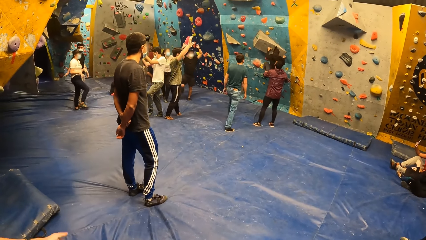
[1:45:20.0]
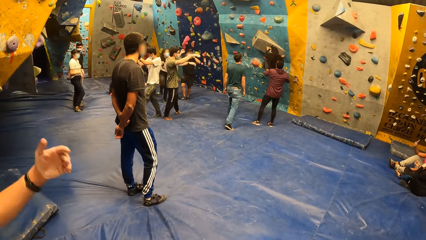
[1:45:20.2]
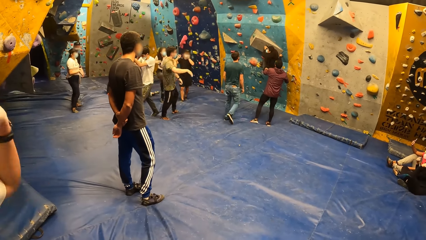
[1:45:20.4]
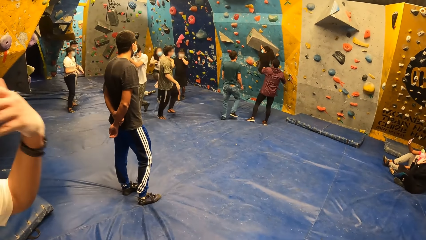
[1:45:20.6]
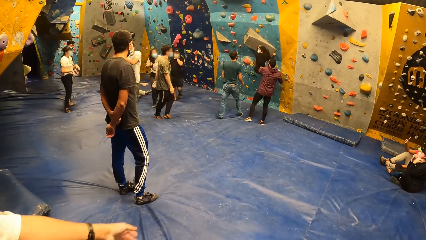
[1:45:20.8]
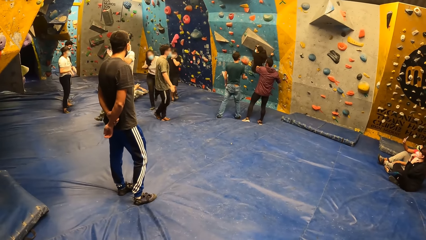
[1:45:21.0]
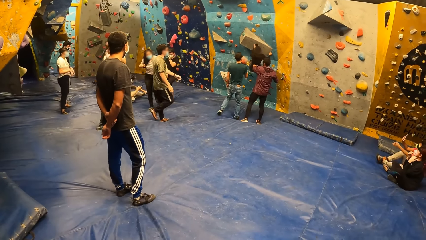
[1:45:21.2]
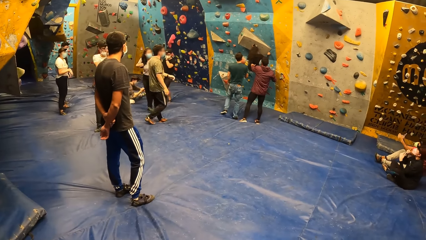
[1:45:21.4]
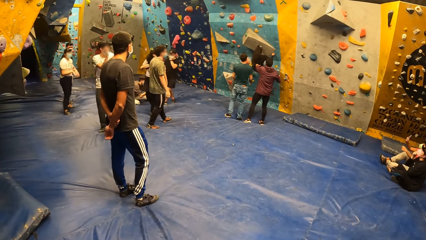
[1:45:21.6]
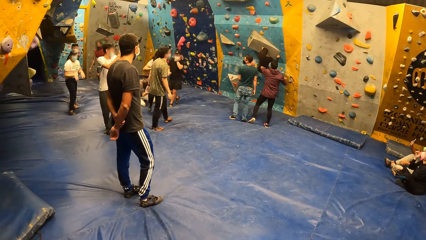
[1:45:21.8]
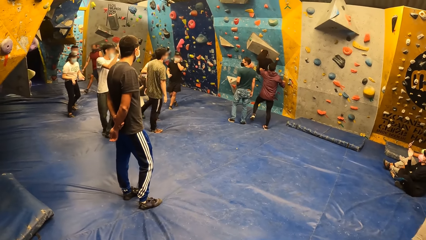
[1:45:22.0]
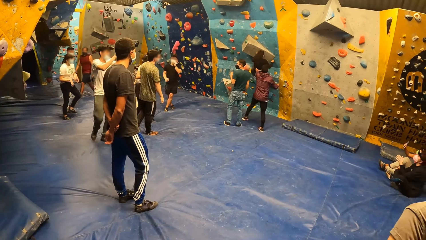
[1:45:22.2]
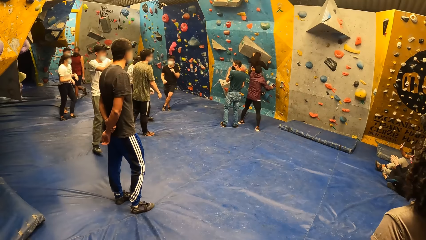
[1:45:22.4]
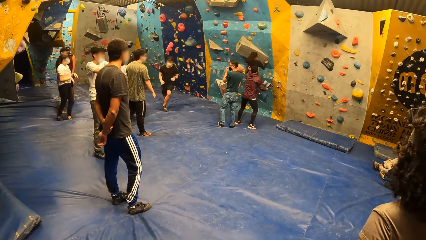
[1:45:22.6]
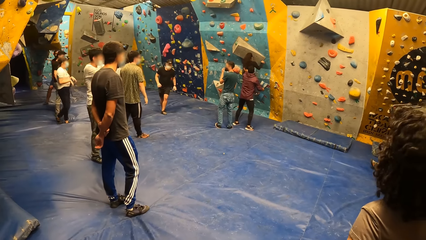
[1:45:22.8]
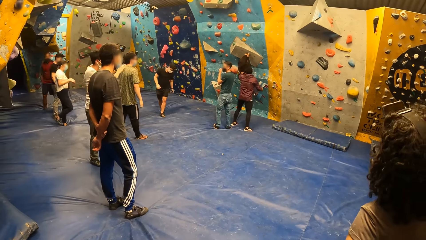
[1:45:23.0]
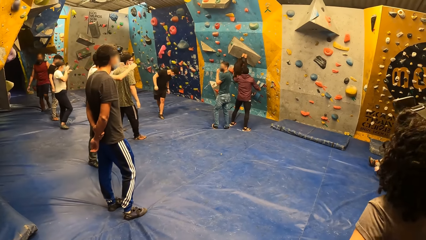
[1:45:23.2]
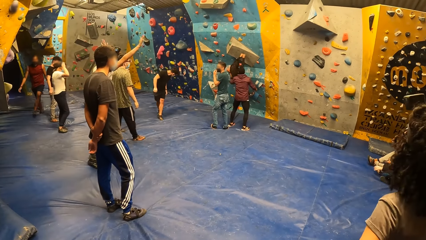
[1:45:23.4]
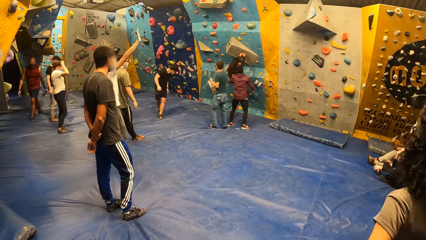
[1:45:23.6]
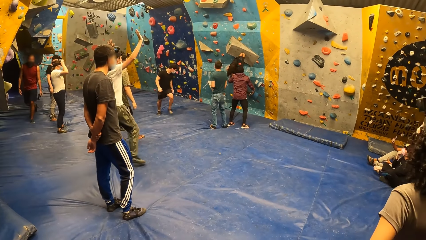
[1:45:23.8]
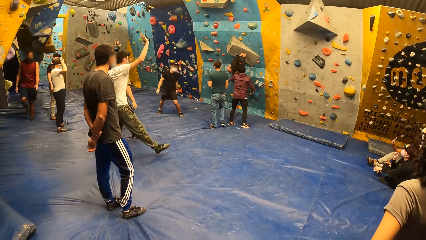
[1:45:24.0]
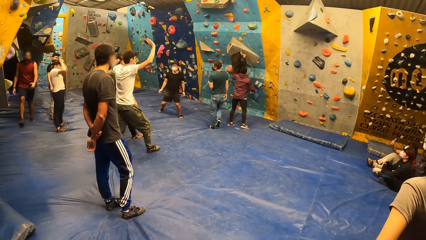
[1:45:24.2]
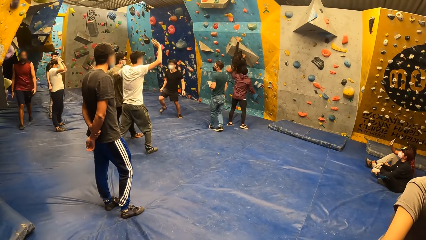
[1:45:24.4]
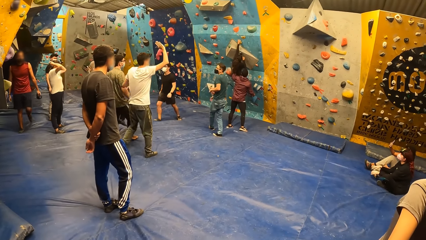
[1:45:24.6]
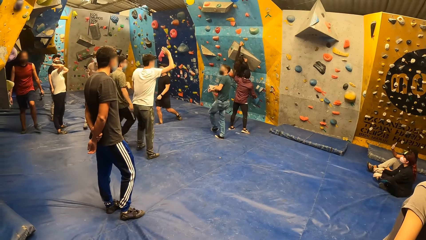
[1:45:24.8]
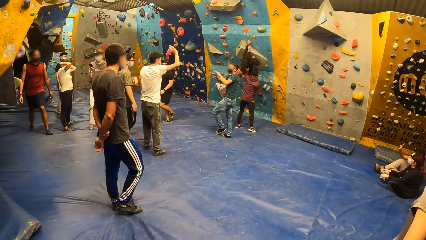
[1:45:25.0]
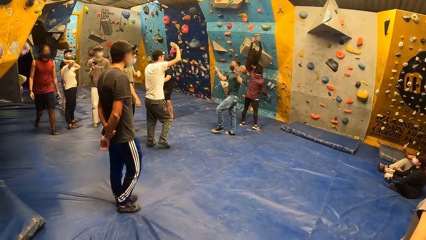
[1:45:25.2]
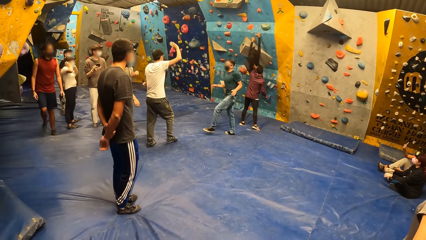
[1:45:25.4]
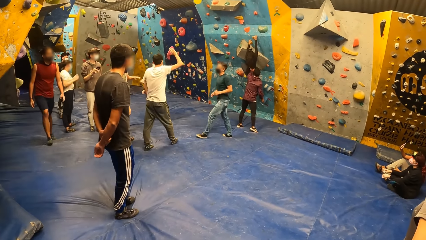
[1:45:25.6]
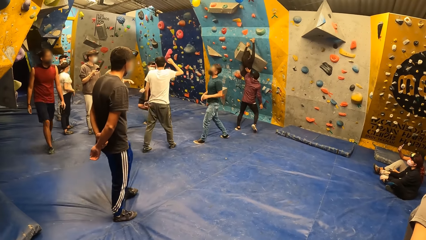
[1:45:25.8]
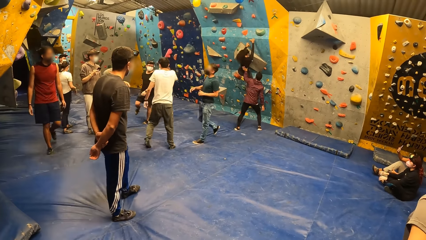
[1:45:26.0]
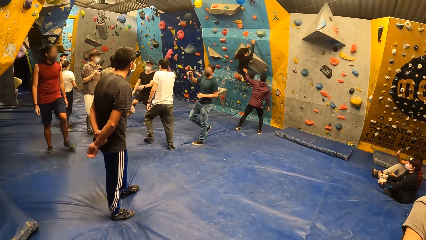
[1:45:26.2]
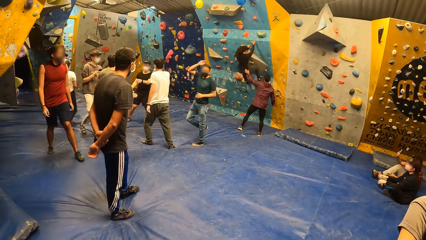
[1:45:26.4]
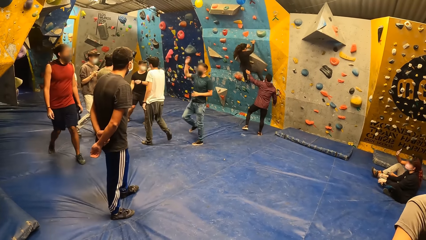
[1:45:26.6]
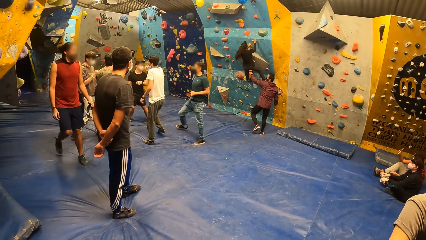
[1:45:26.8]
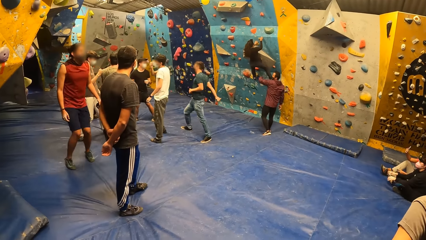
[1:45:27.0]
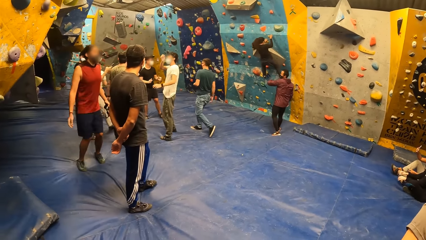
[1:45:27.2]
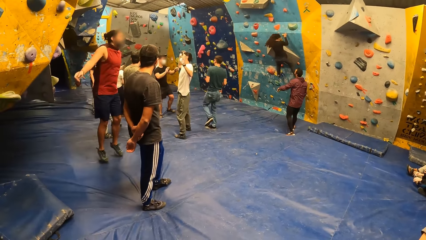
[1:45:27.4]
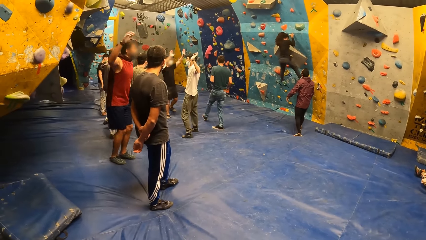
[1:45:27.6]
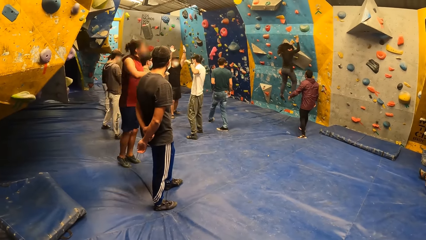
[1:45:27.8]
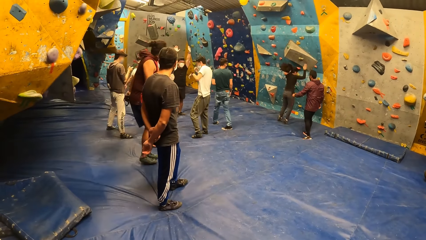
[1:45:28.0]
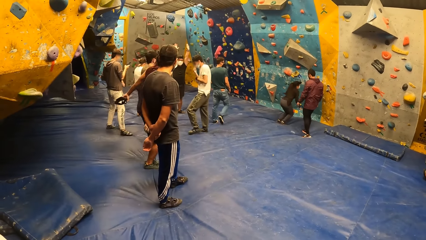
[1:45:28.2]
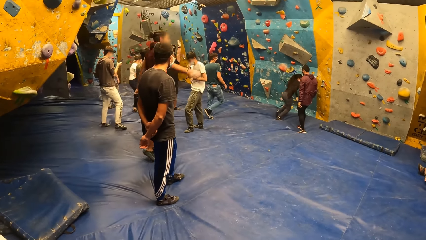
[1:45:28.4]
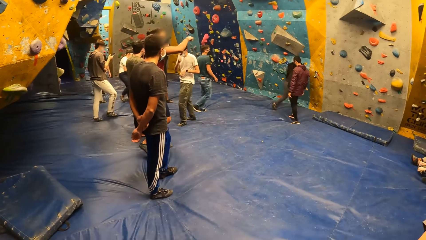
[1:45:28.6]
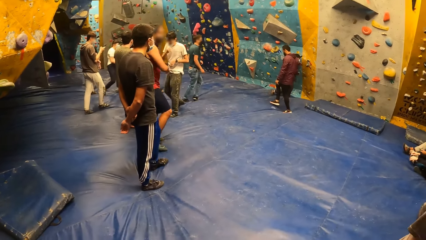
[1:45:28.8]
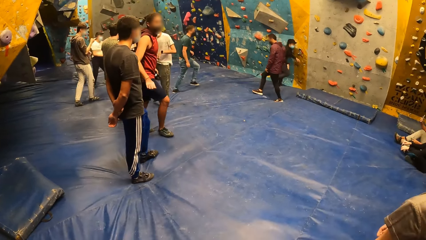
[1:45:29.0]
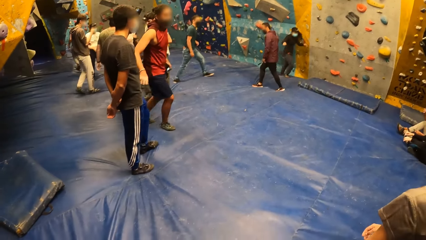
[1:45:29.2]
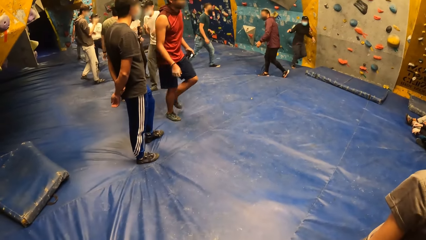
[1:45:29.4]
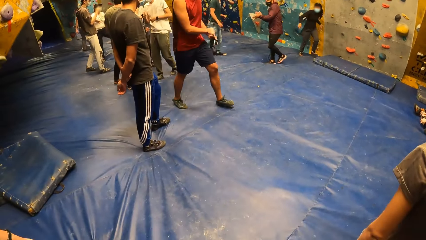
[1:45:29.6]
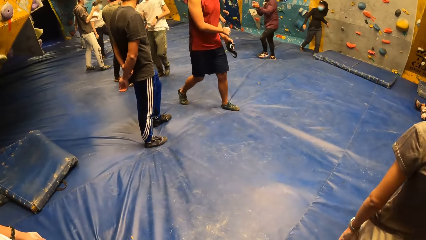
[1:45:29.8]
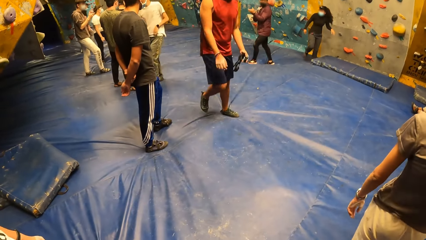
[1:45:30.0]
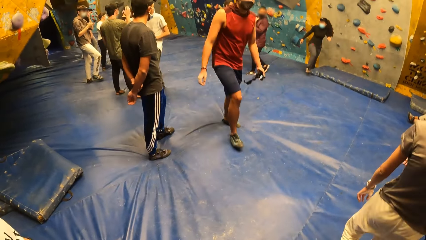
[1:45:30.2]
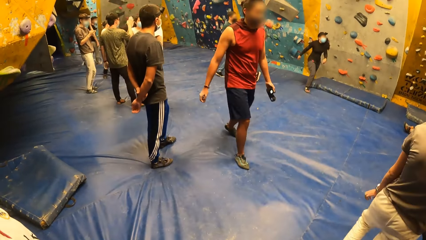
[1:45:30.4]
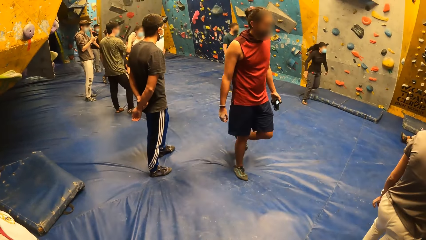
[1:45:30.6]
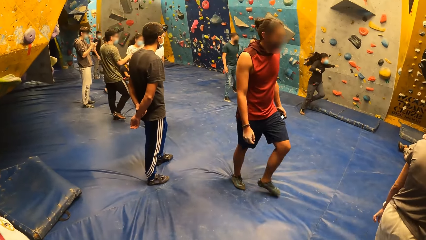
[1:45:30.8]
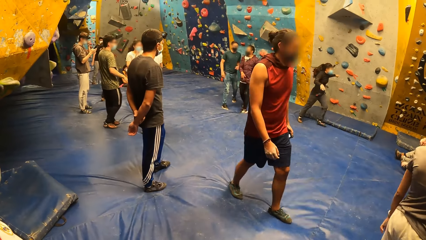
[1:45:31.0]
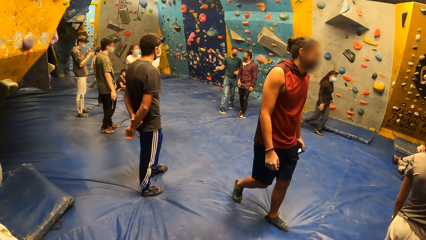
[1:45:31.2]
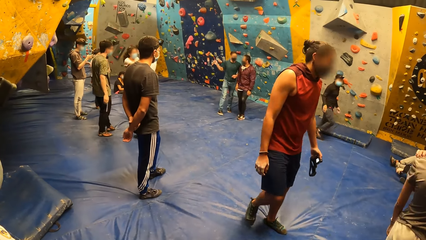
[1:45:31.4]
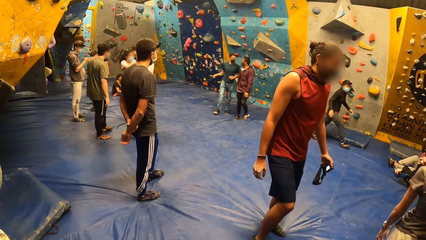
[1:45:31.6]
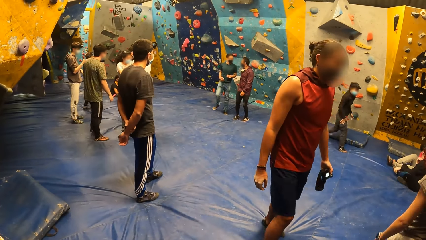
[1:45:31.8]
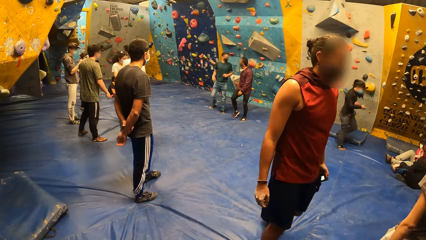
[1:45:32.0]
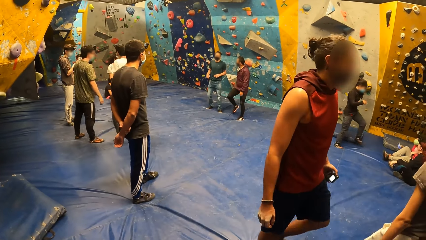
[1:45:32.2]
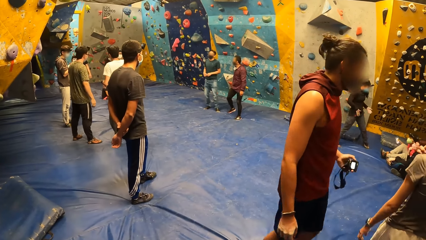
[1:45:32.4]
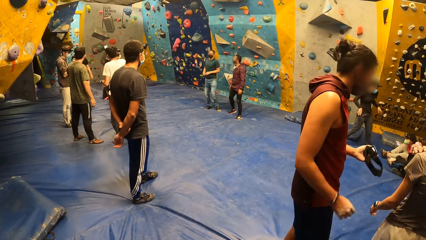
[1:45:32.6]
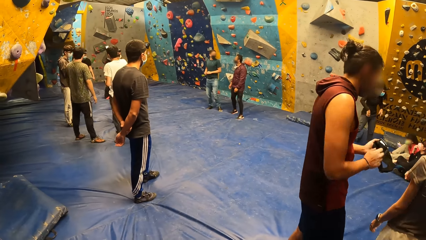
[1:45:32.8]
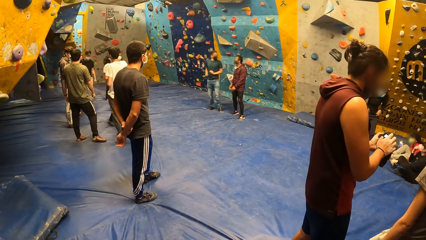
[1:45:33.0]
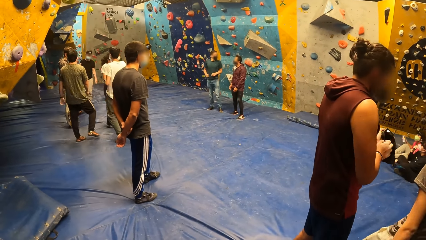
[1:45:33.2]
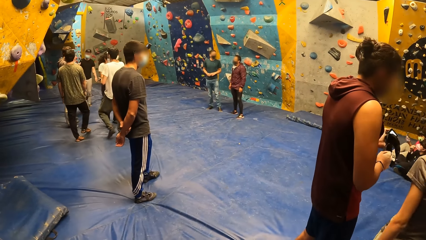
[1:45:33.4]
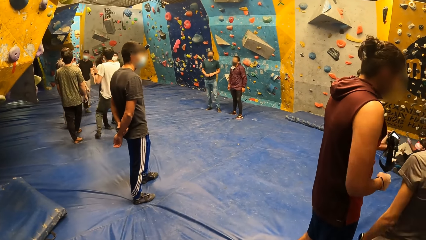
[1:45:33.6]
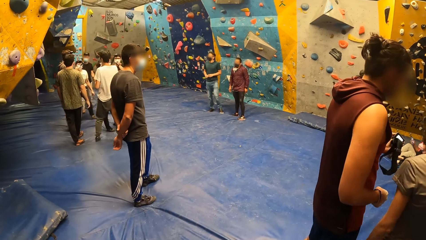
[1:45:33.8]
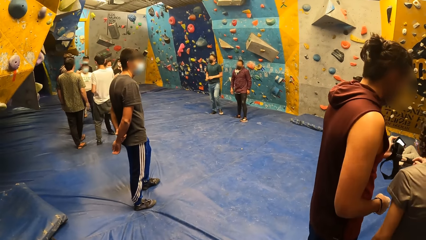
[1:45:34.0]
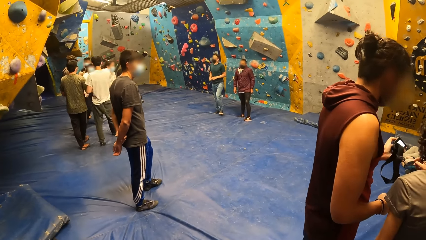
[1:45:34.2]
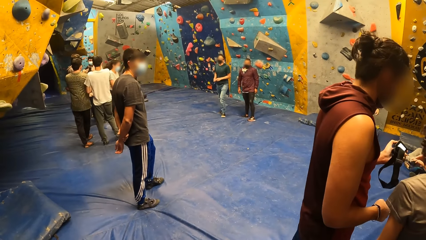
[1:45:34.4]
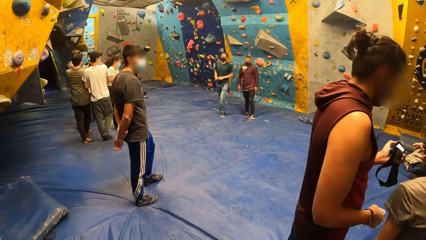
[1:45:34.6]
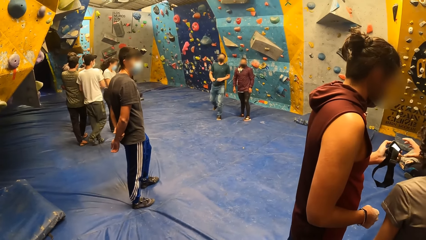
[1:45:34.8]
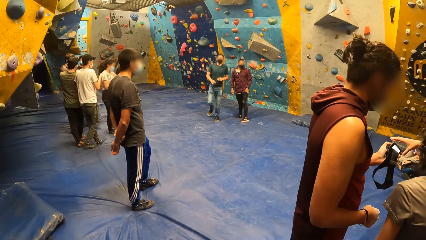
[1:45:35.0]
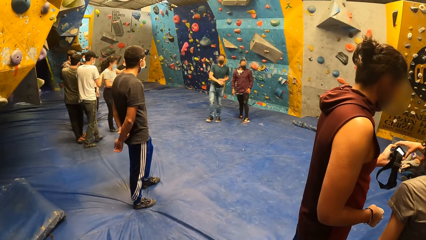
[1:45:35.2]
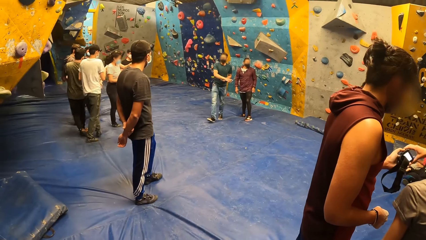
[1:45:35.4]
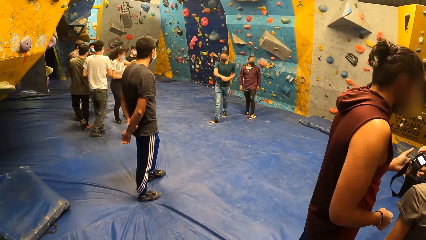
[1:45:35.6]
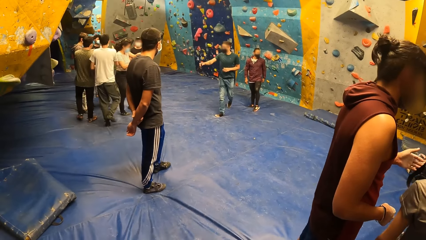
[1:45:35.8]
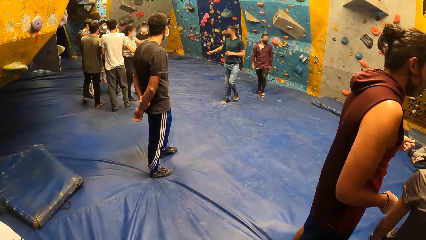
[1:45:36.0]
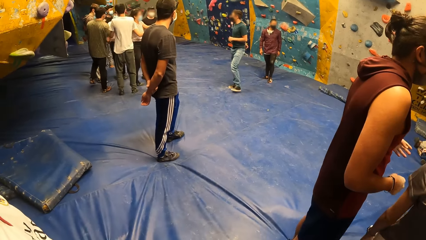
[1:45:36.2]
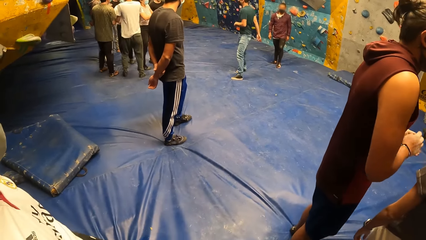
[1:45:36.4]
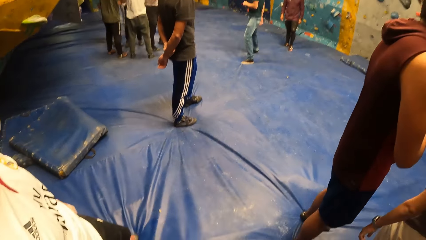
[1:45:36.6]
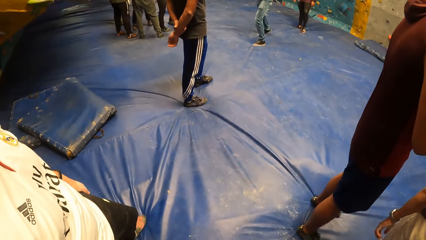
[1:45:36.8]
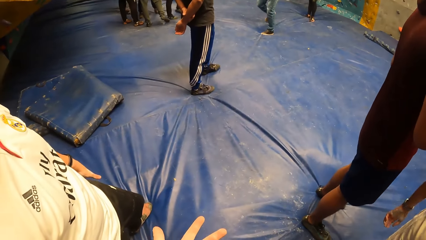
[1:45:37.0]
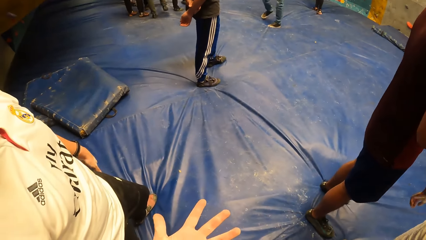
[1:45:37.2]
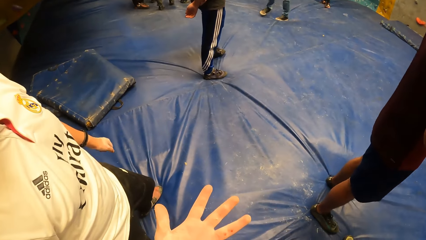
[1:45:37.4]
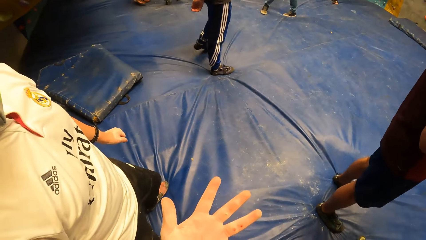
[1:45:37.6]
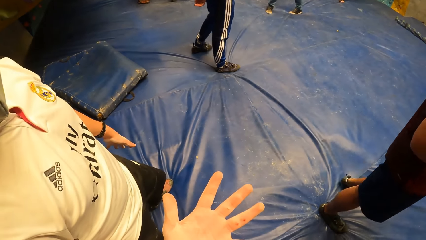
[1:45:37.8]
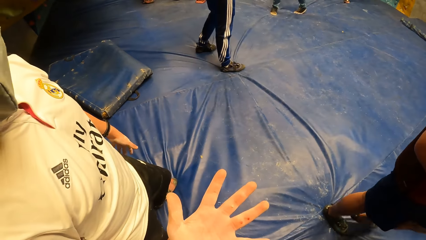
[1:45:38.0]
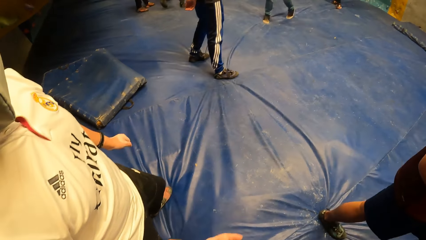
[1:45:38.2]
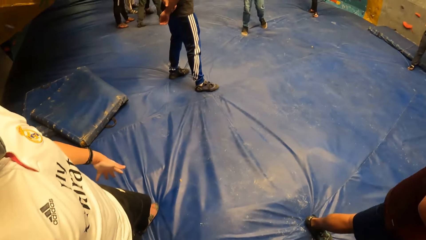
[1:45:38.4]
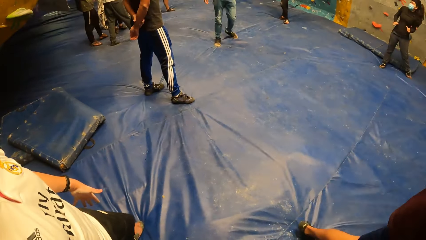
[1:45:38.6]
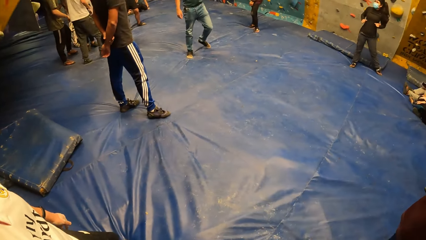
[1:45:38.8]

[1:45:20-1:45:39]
A man interacts with the camera wearer. A person drops on the floor. Another man interacts with a group of people. Another person communicates. The camera wearer does something.
